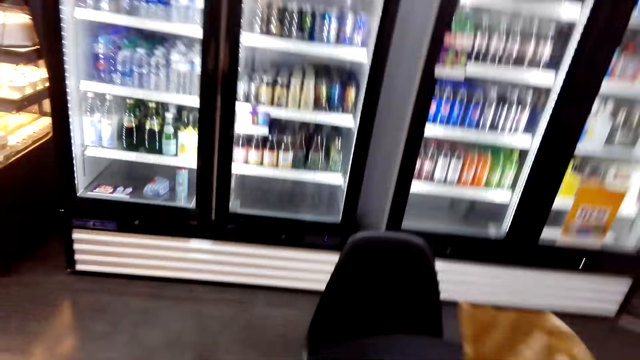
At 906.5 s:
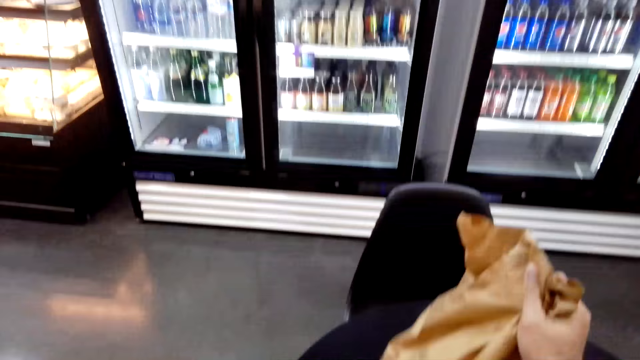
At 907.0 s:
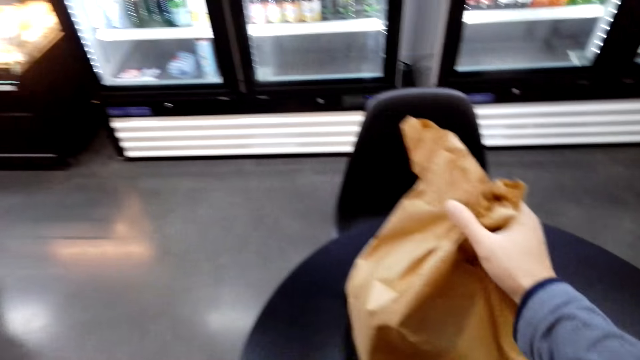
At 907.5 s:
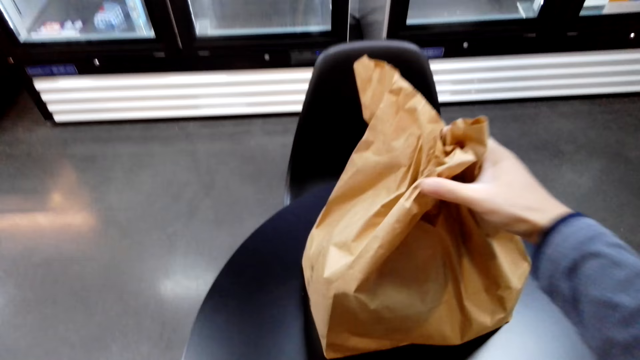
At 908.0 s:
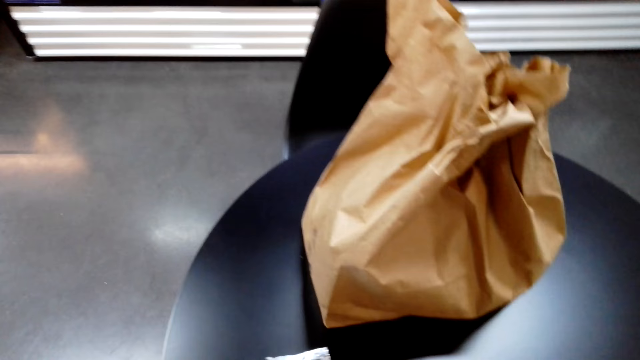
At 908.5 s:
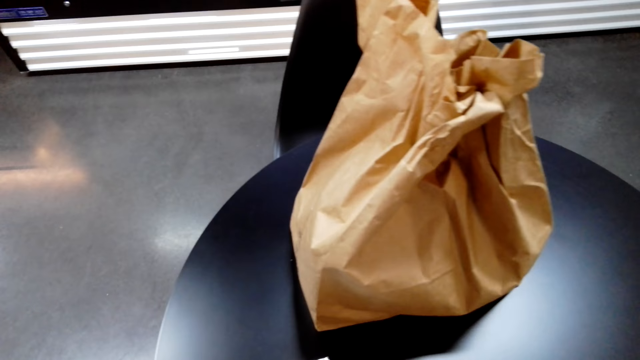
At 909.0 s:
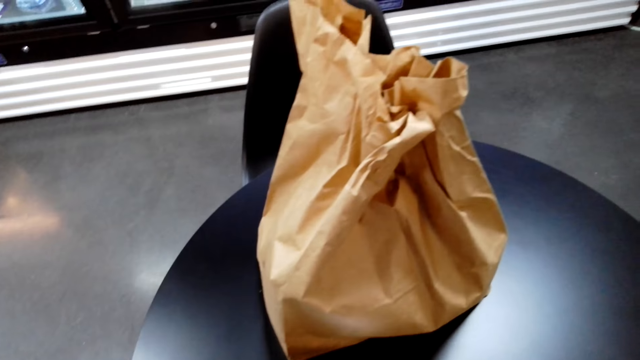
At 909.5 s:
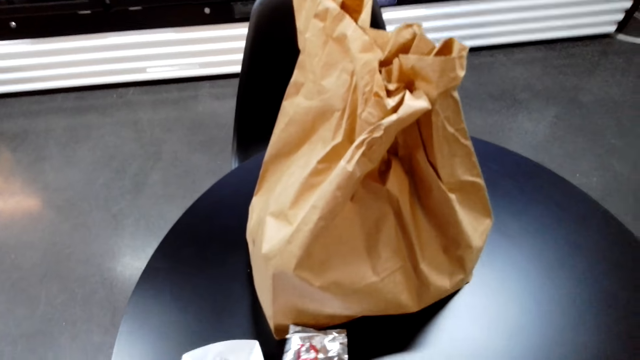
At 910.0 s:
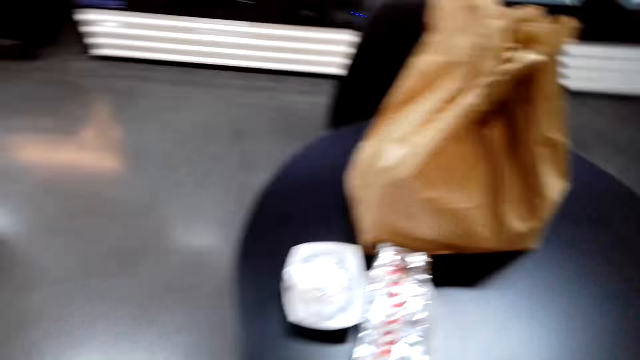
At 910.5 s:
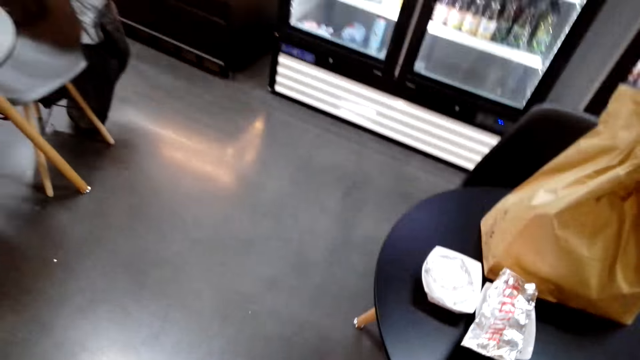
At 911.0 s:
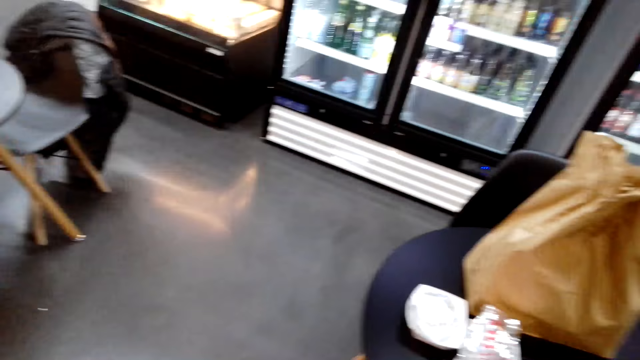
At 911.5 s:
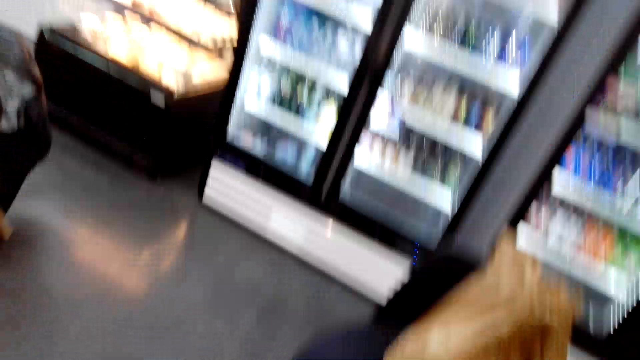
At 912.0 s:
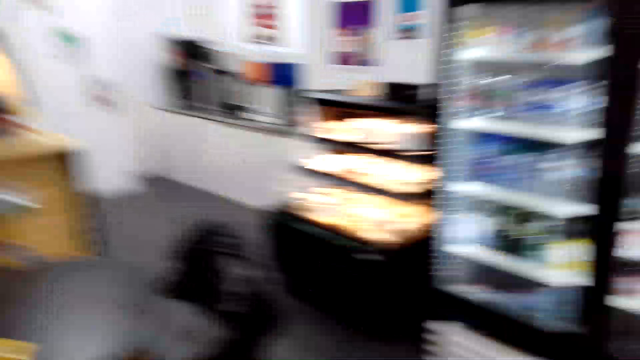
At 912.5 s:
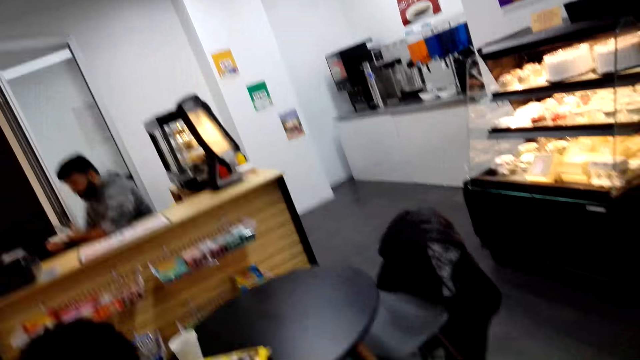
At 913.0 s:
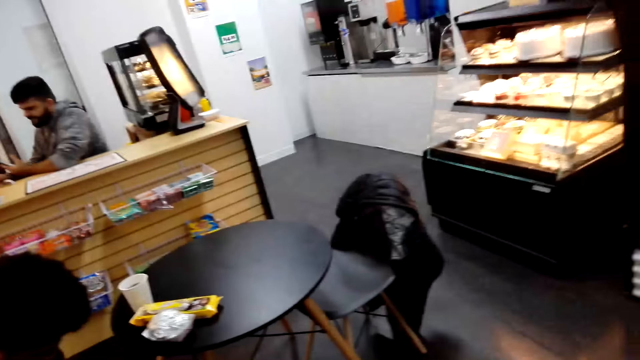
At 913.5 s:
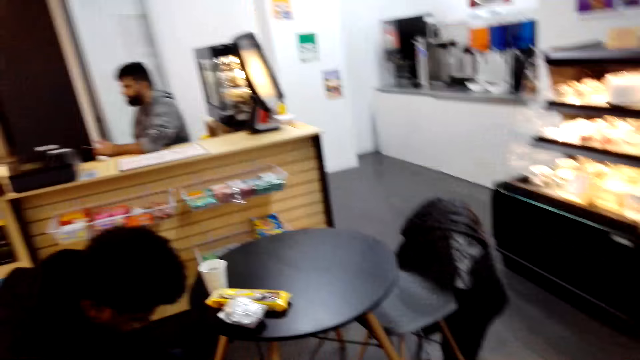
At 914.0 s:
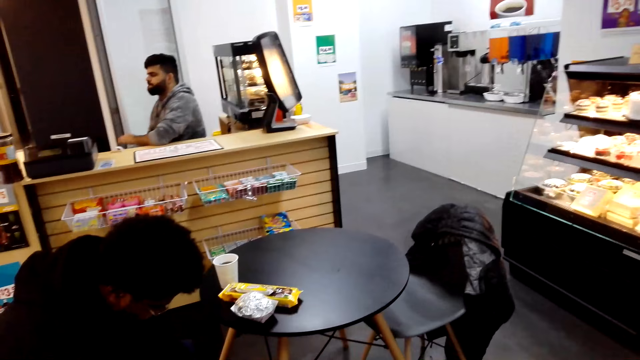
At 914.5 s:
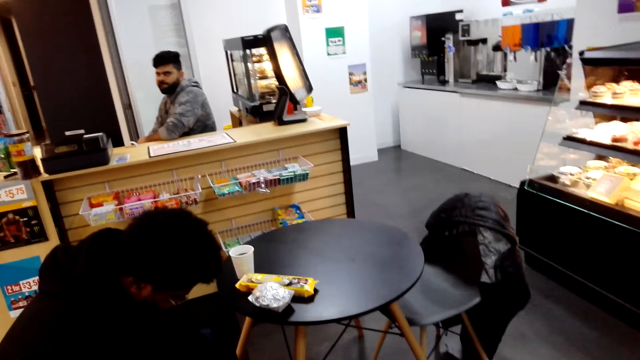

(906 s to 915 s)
The camera wearer puts the paper carrier bag on the table.

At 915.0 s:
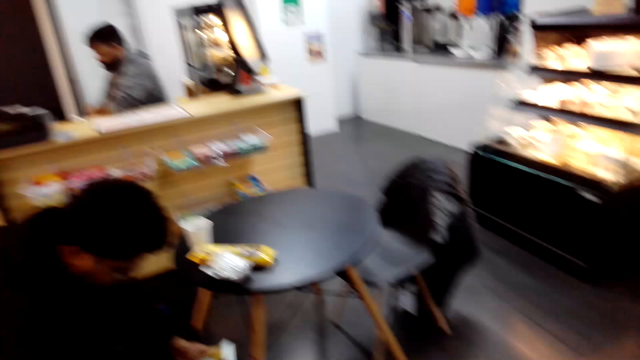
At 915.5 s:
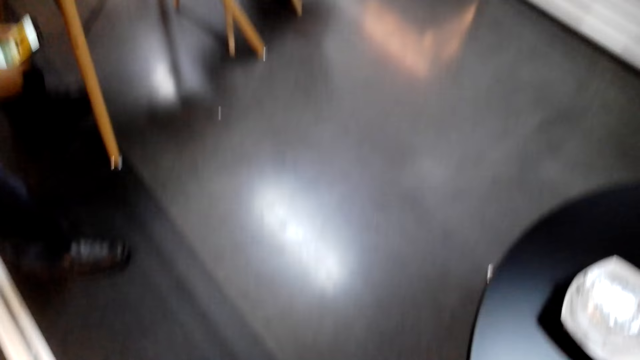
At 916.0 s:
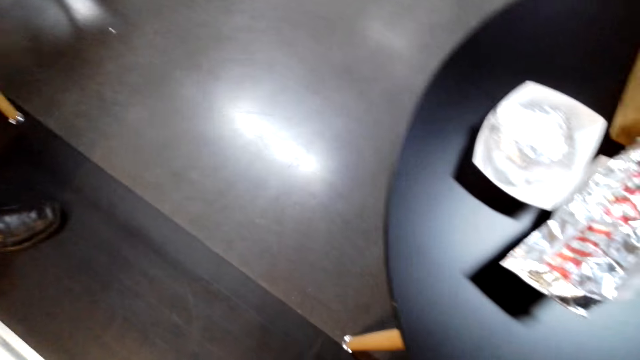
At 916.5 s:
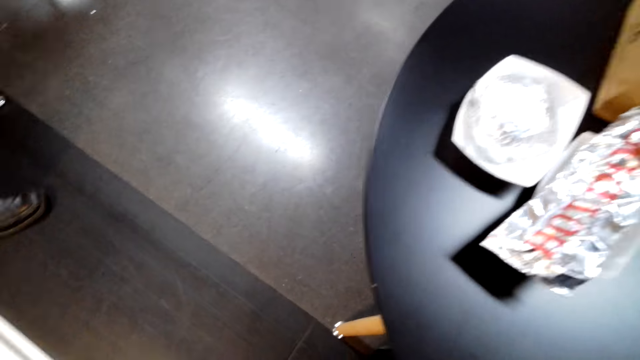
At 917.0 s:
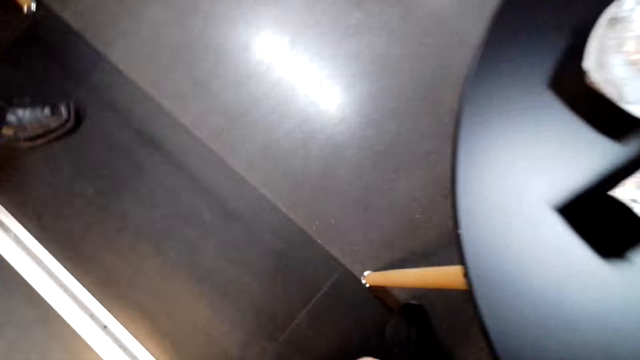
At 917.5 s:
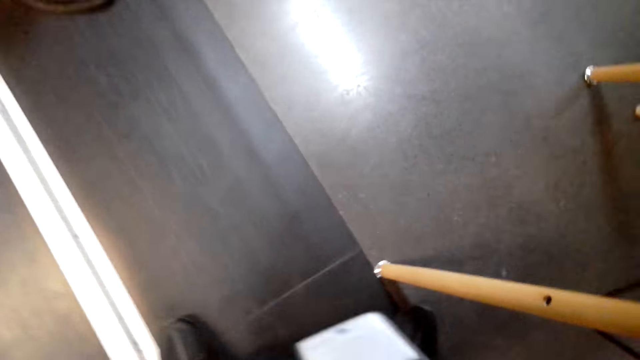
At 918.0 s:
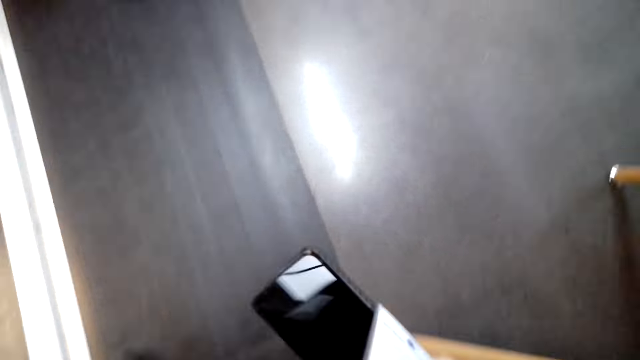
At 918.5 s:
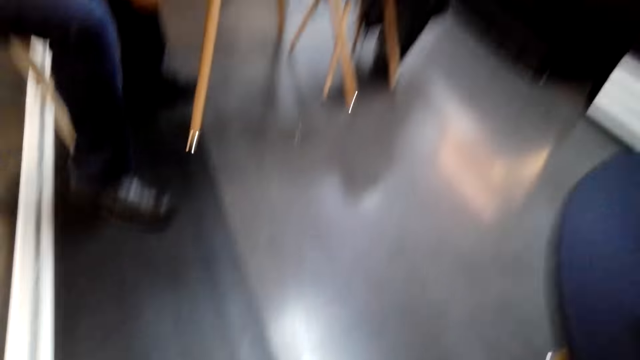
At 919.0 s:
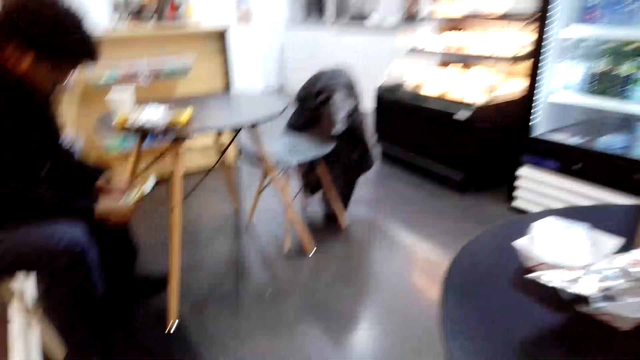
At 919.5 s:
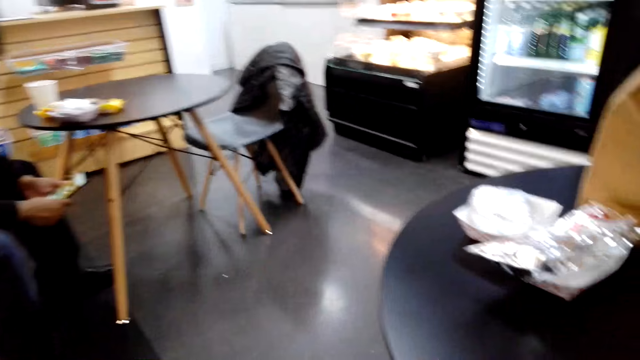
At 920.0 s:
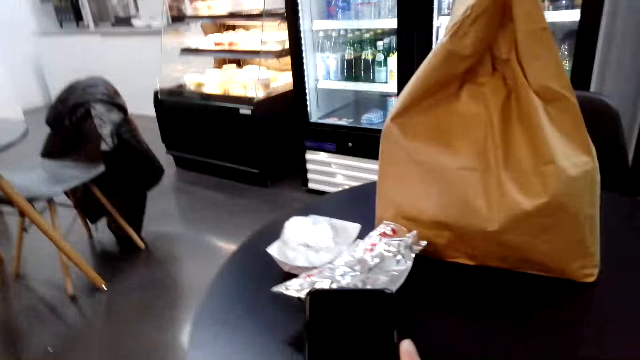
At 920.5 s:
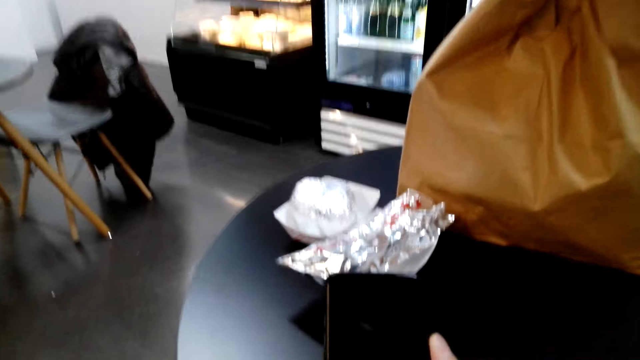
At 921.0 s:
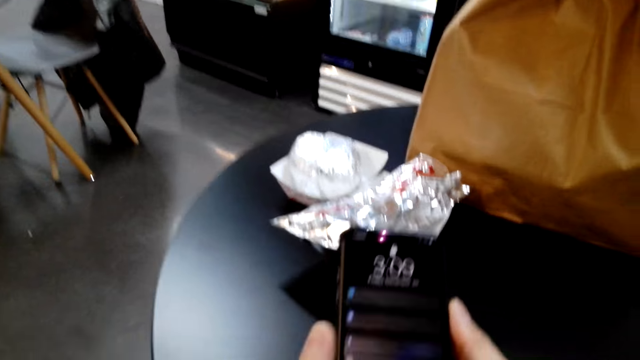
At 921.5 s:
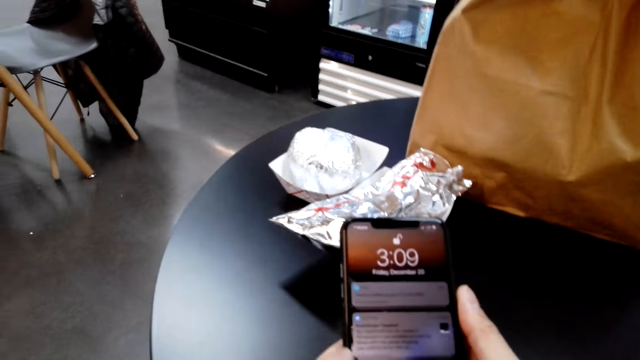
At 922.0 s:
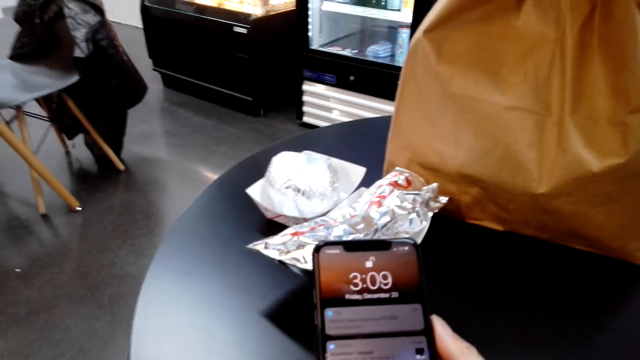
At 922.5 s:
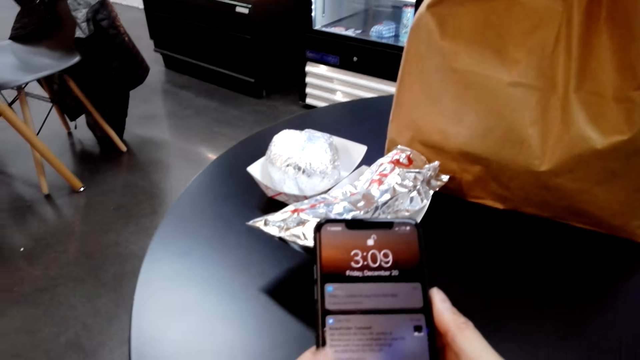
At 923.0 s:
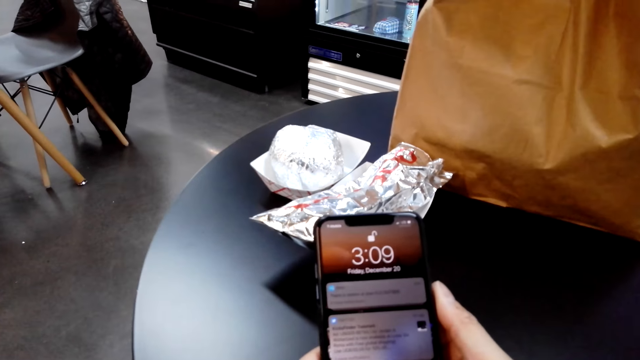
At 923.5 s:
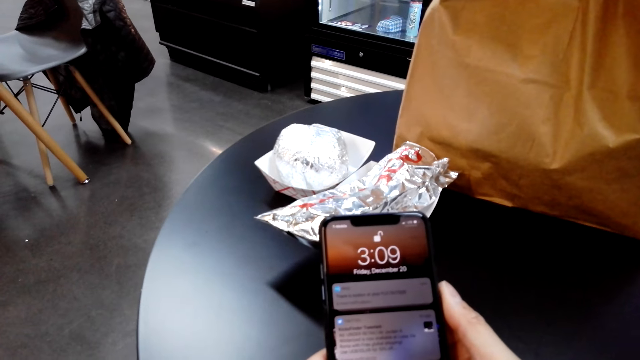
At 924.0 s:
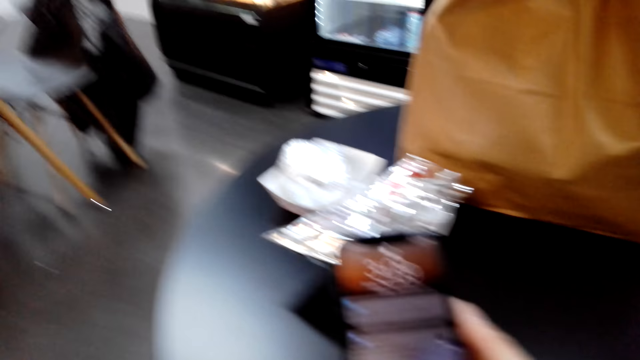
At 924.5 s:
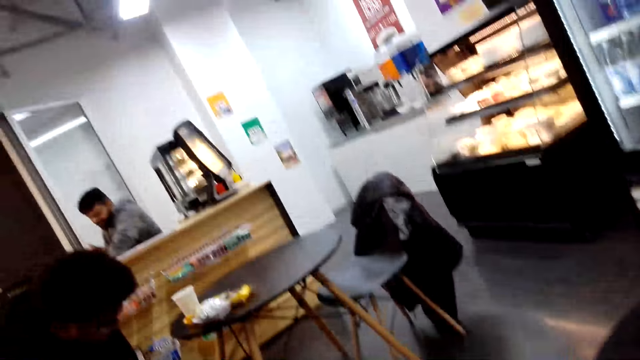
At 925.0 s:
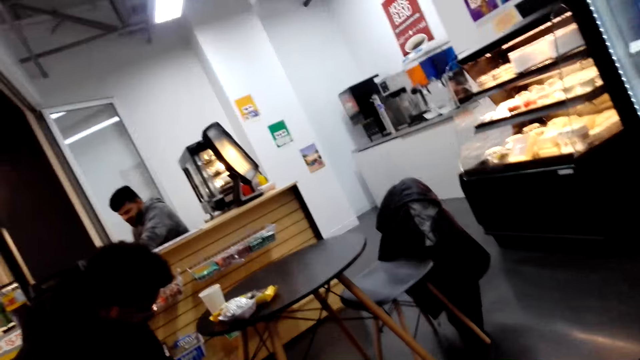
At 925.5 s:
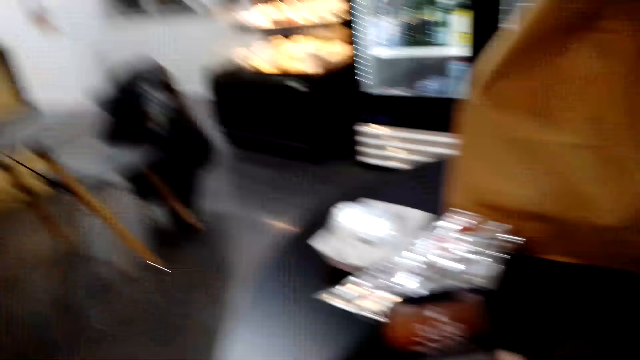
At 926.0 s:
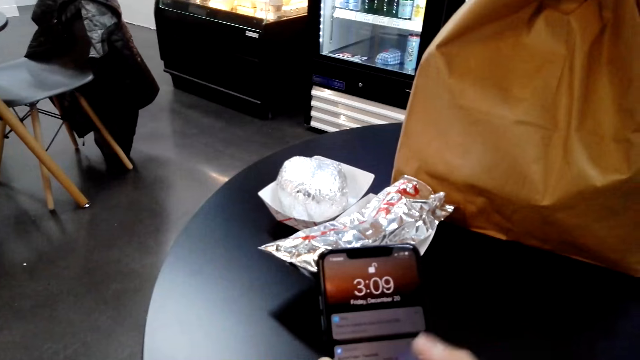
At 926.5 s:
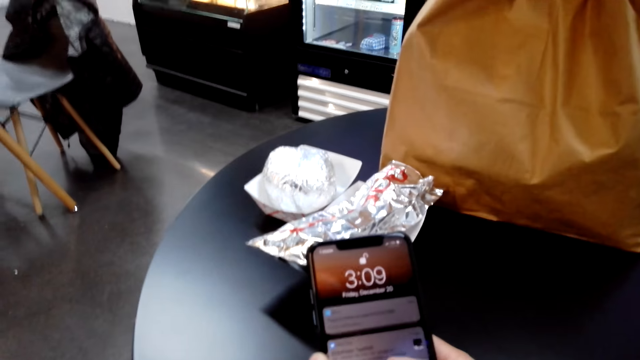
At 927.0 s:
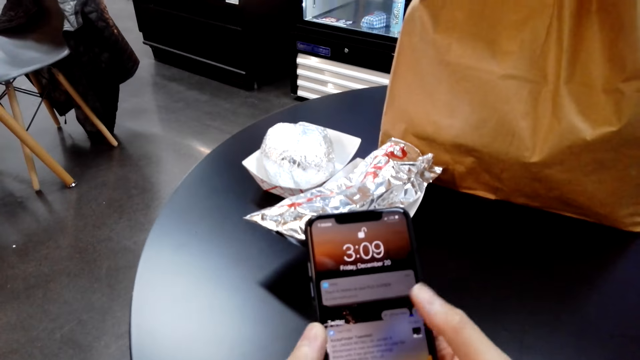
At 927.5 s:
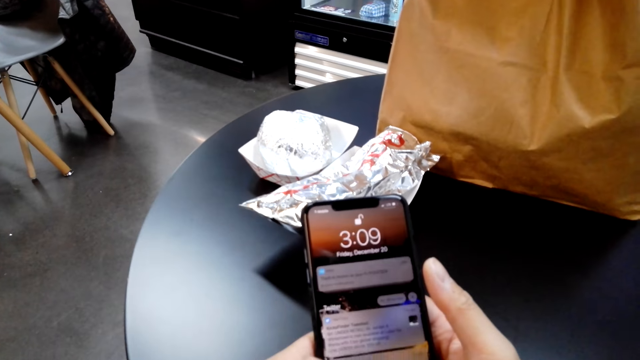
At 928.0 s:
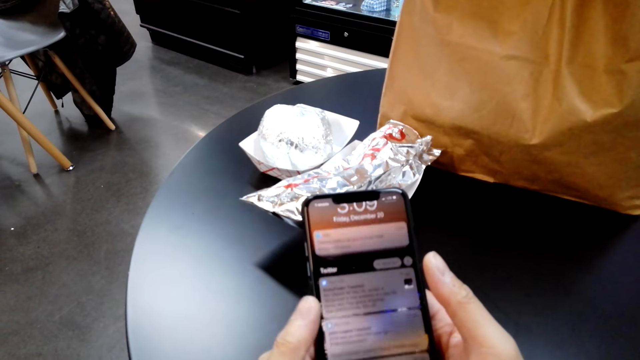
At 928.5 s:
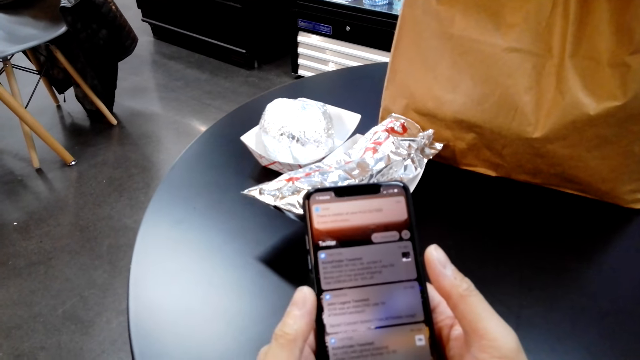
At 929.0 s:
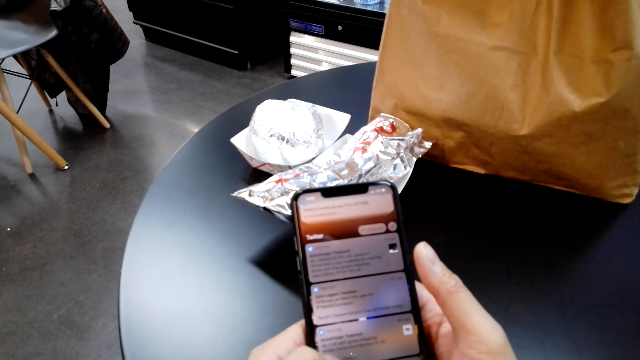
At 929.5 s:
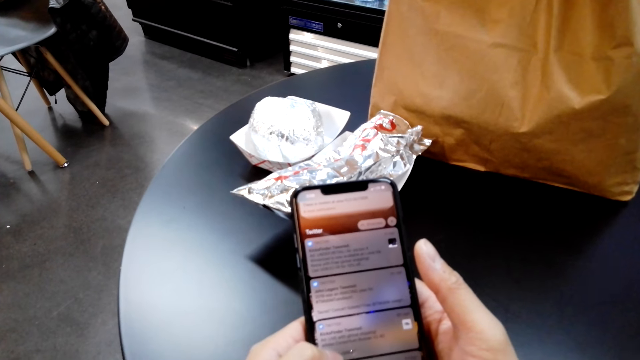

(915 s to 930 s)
A man talks. Another man uses a phone. The camera wearer uses a phone. They talk to a third man.
